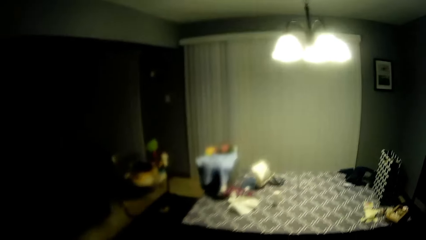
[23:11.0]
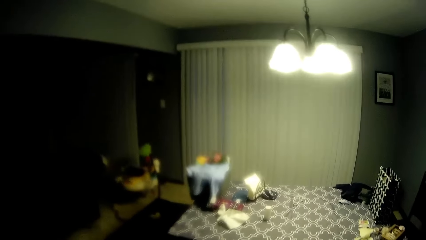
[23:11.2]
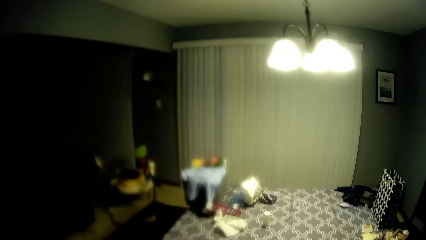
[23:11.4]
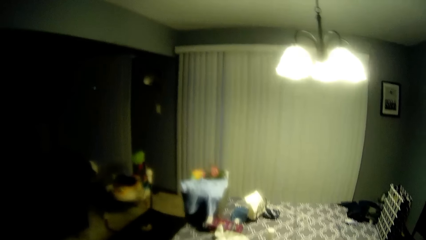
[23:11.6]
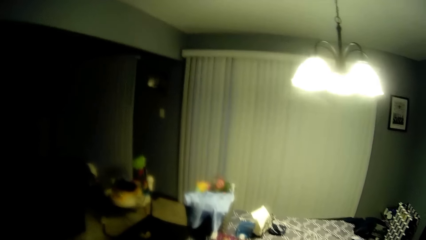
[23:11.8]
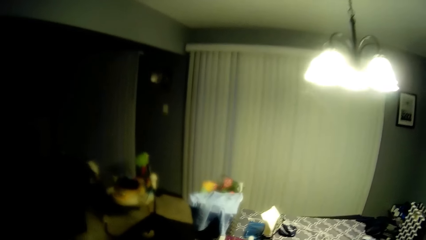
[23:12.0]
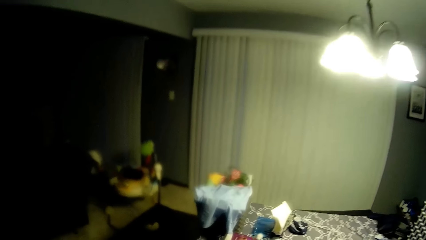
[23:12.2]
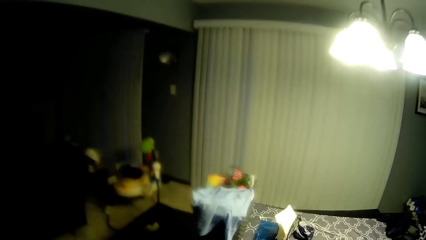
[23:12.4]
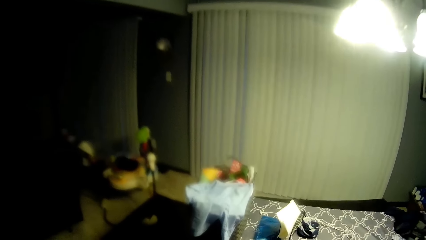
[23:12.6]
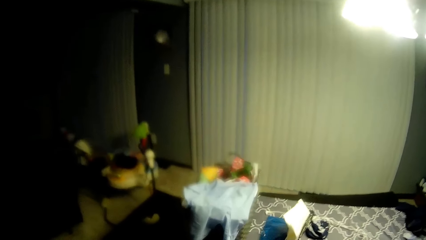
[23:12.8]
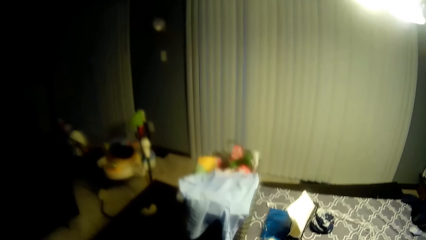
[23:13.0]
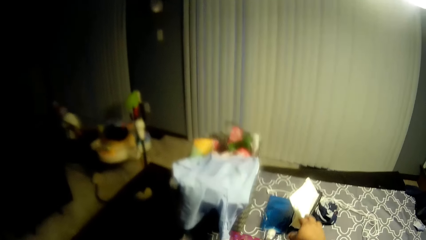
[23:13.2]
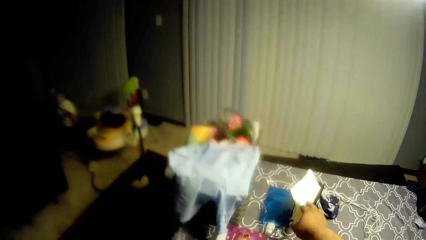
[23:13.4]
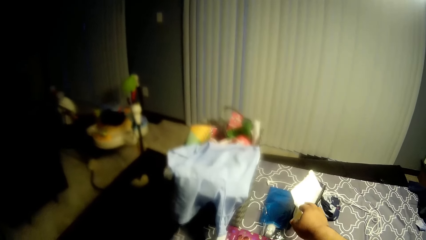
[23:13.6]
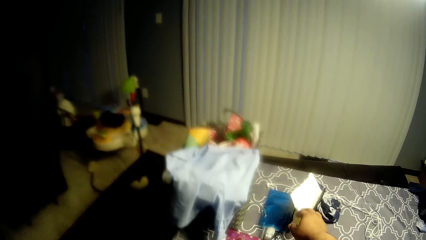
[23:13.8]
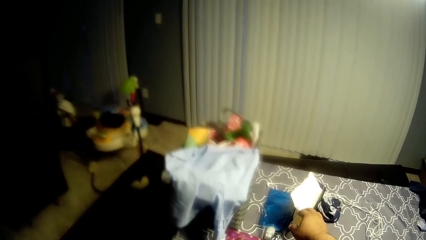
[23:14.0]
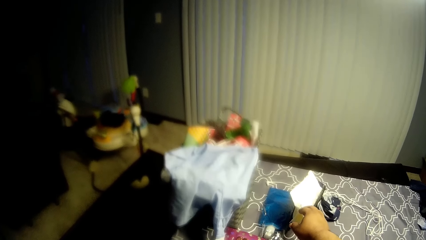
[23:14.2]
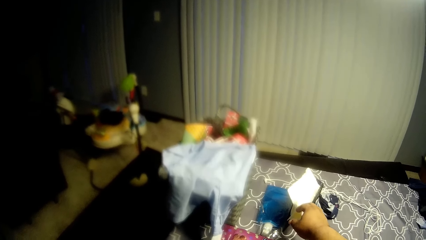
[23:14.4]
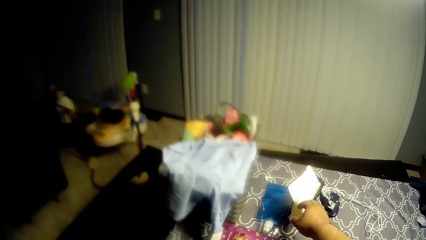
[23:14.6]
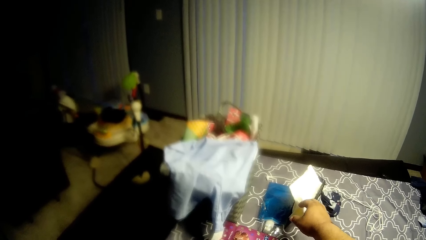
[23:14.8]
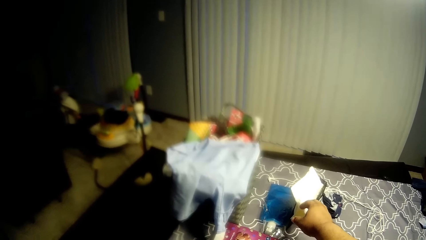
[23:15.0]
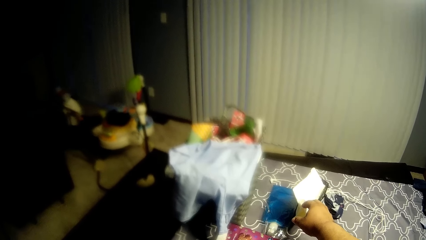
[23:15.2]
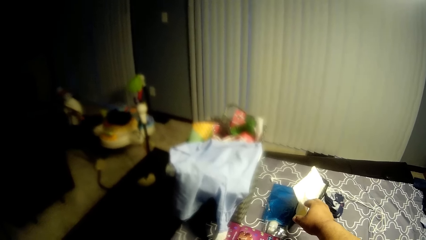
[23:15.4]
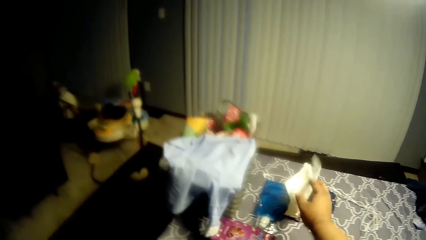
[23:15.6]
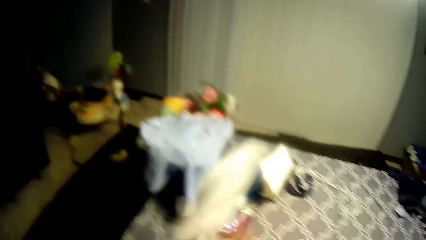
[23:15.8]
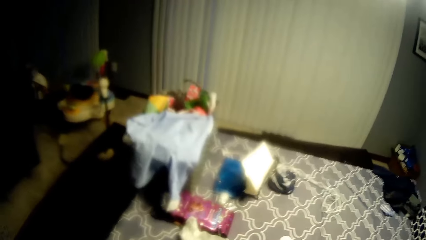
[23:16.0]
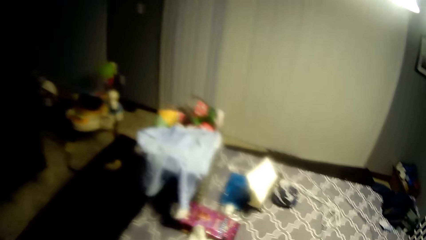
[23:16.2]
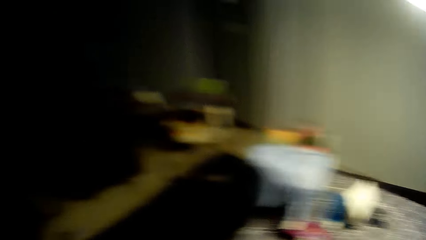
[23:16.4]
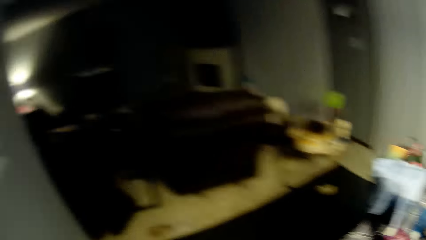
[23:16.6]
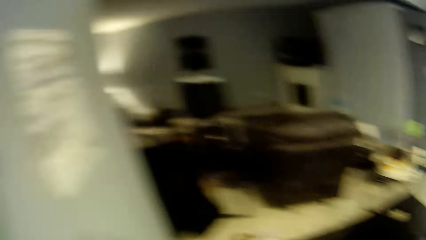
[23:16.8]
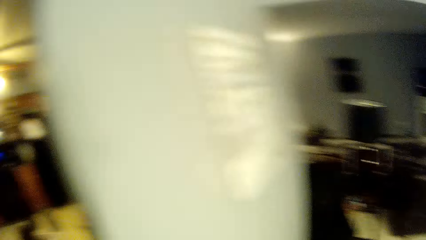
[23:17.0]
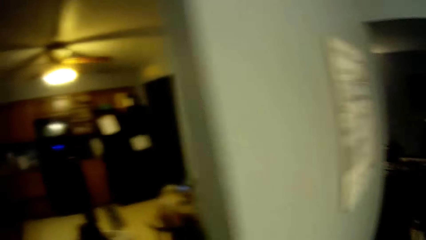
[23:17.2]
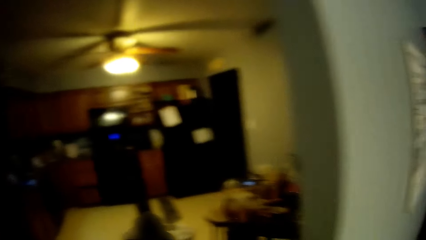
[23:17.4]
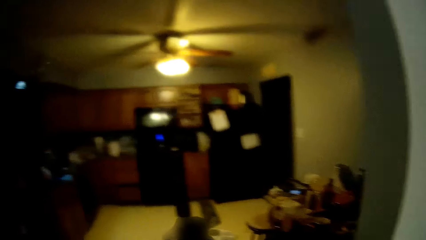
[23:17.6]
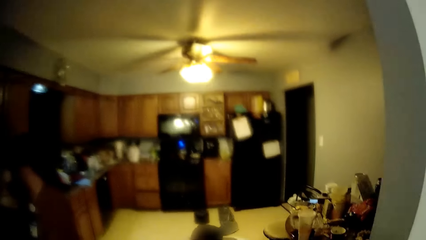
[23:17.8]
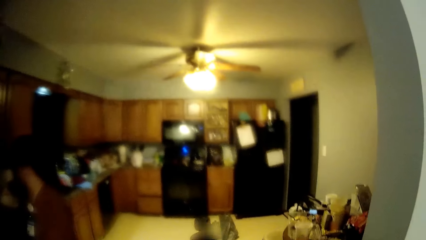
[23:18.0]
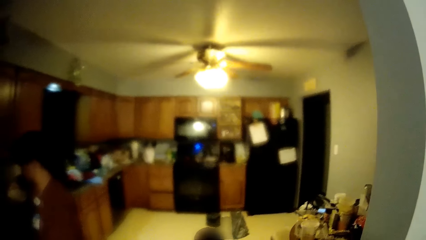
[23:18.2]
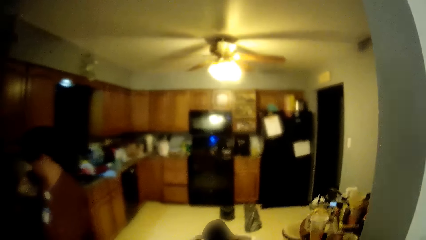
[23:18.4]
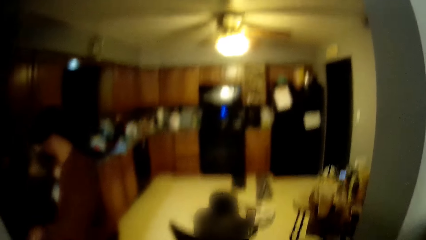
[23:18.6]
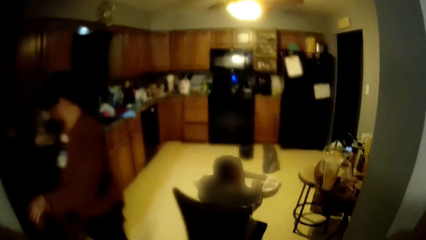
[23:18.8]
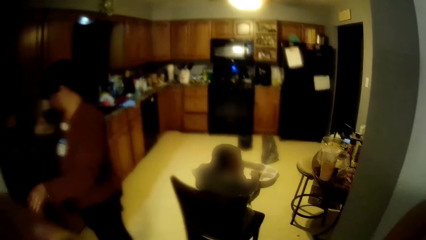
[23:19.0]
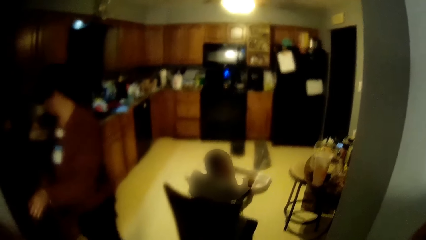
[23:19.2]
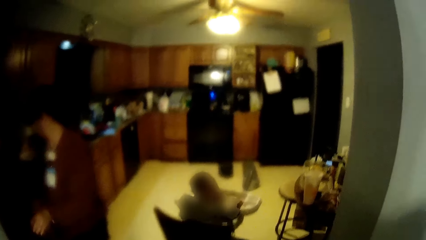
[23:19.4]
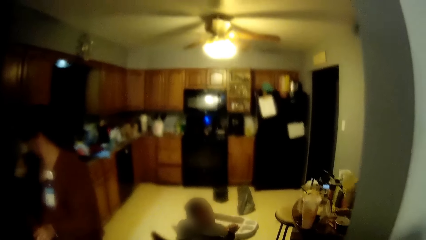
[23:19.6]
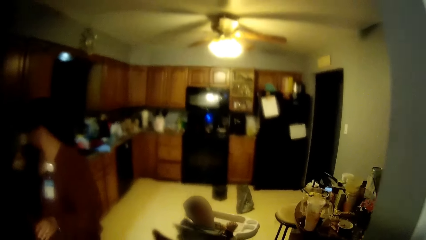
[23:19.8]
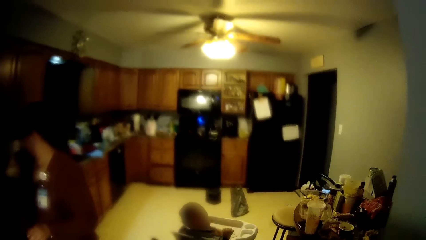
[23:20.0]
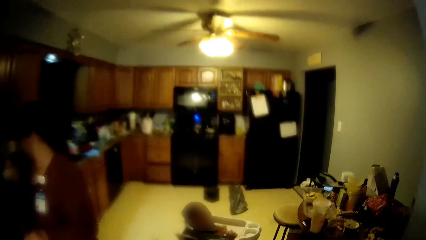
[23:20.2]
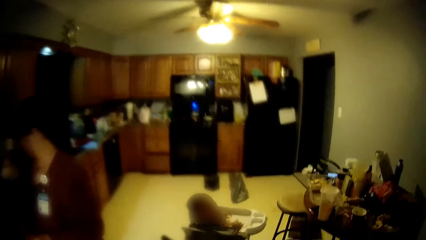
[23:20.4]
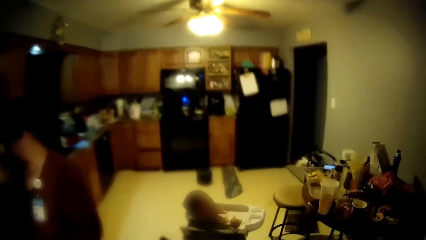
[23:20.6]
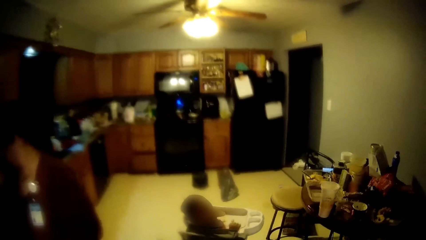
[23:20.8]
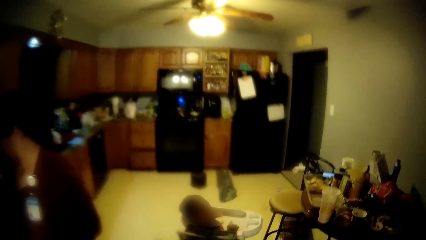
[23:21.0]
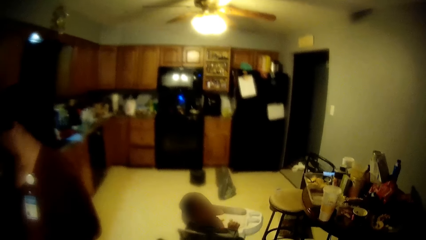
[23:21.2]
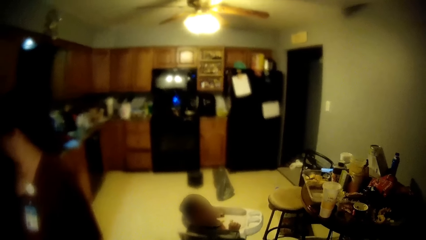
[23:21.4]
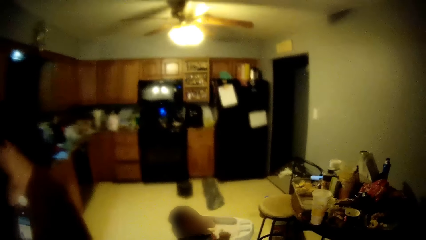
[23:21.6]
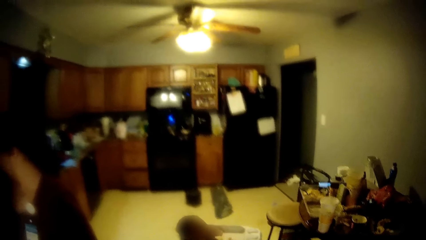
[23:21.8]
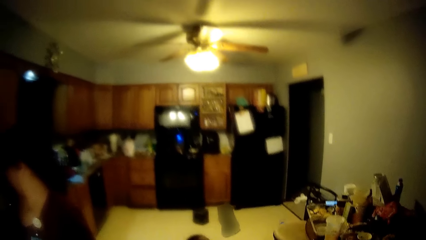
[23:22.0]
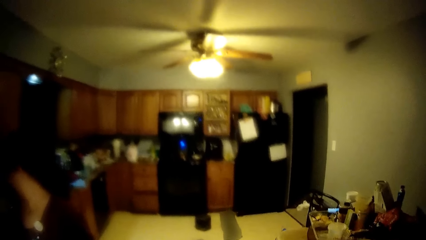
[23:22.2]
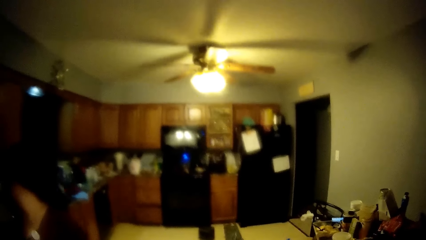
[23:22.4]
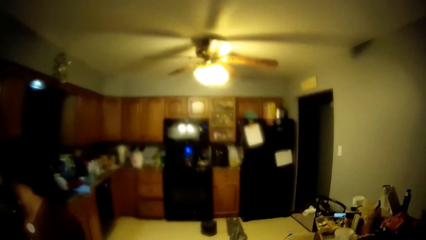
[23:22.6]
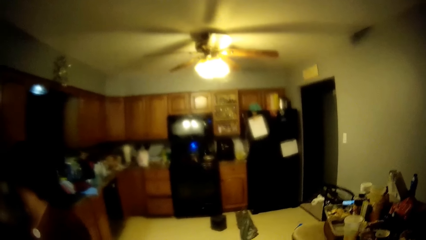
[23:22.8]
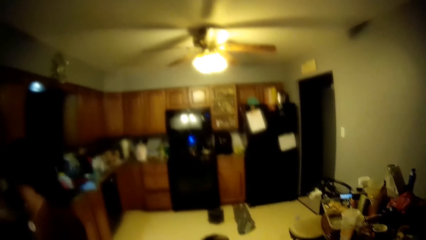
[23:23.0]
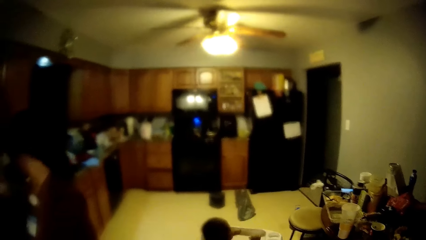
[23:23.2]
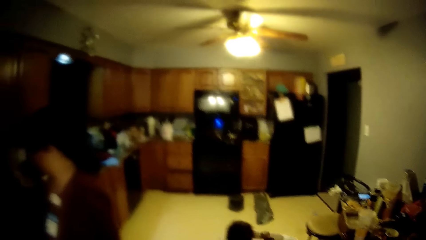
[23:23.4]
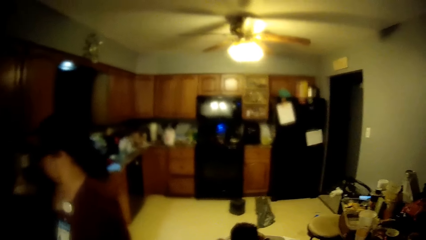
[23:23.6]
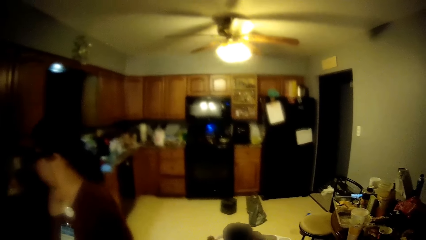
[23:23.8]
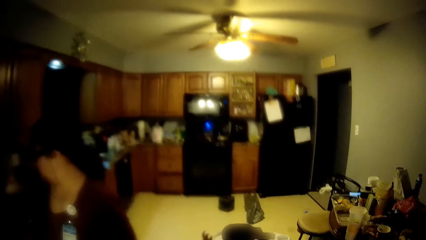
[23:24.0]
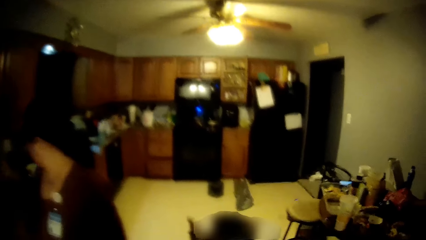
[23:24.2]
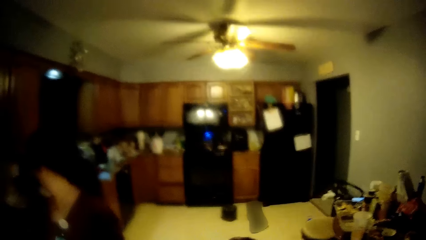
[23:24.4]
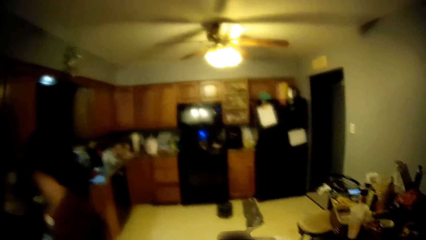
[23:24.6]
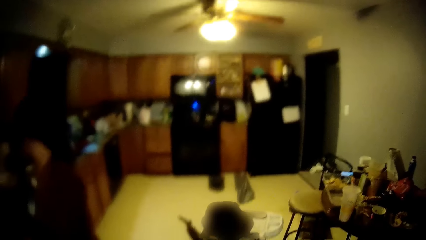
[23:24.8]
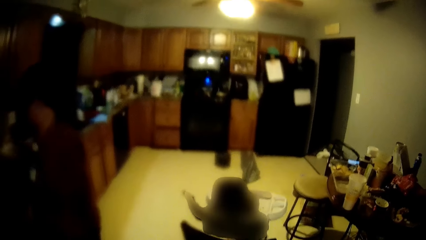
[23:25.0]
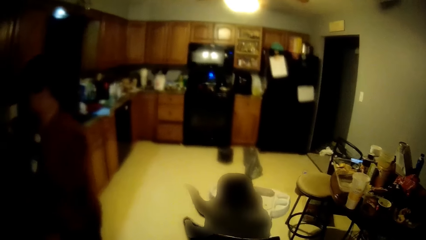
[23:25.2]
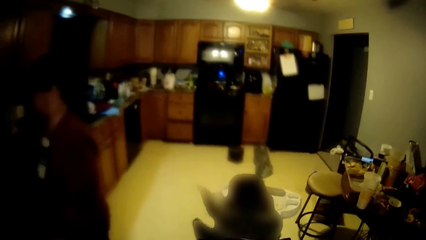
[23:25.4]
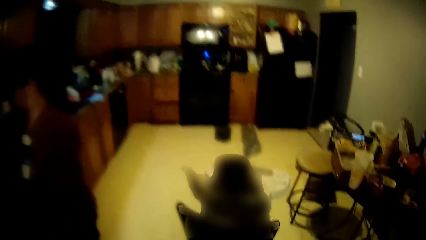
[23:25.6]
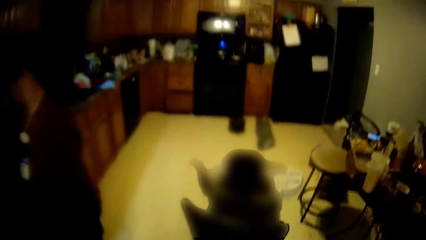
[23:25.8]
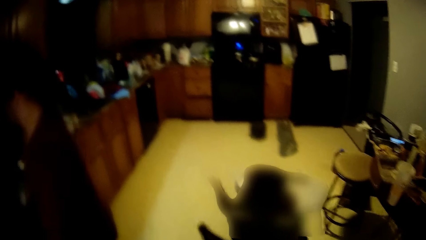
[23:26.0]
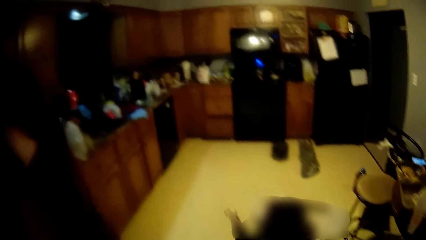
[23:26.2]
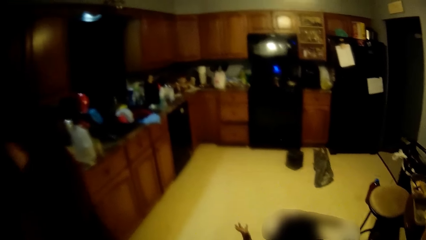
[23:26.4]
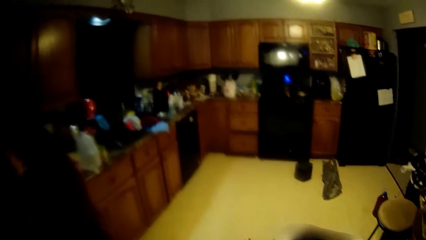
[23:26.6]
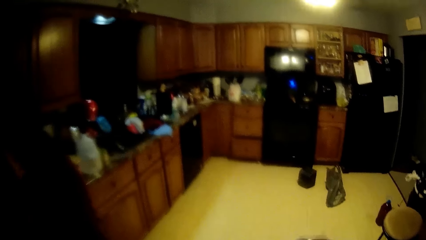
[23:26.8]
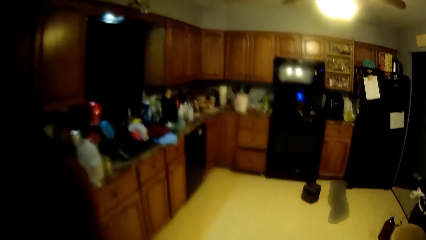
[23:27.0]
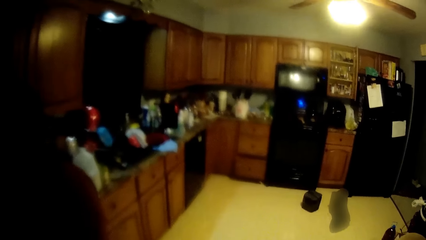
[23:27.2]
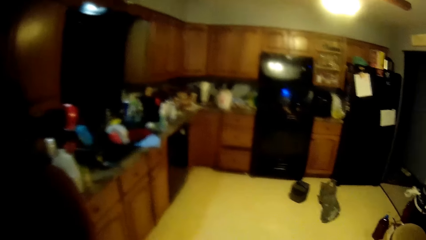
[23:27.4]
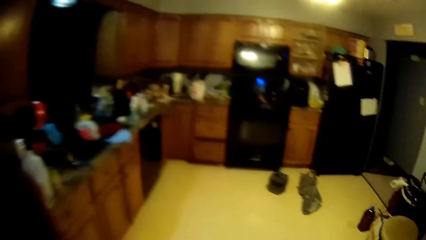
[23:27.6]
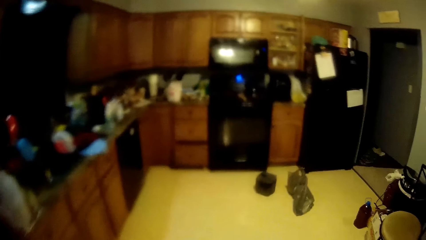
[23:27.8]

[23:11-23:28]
The camera wearer takes a white tissue paper from the table. They look around the room.
